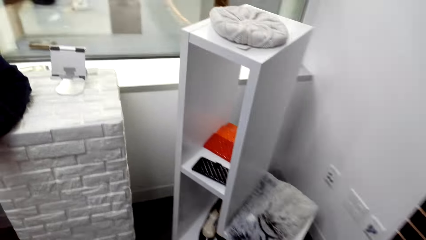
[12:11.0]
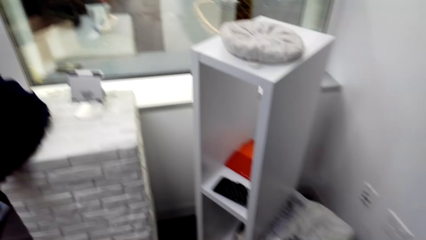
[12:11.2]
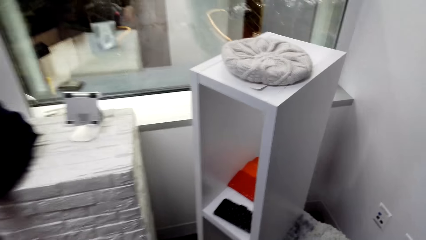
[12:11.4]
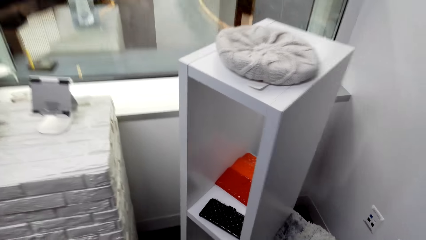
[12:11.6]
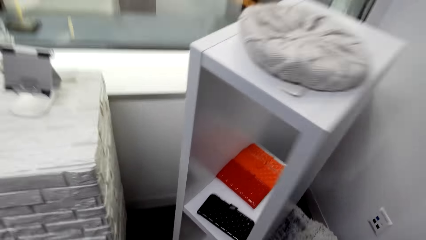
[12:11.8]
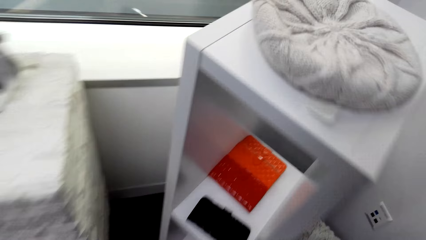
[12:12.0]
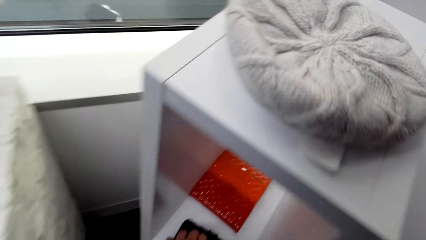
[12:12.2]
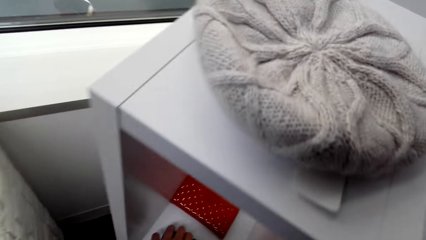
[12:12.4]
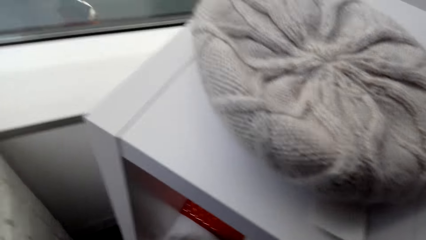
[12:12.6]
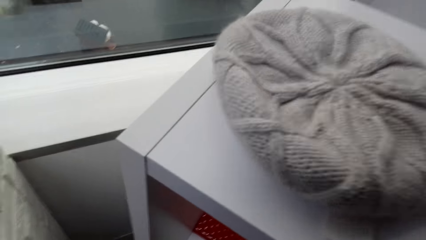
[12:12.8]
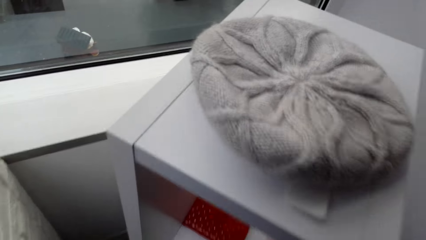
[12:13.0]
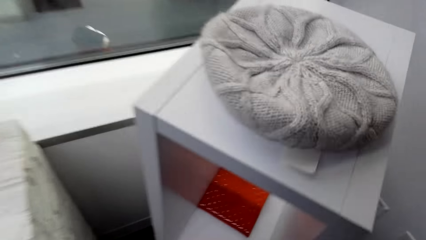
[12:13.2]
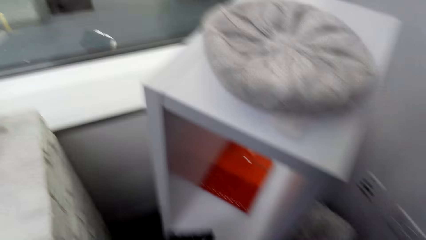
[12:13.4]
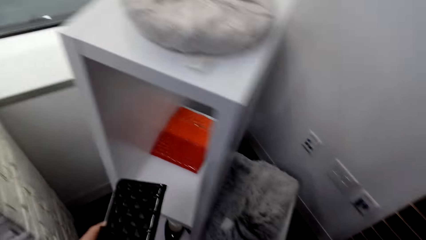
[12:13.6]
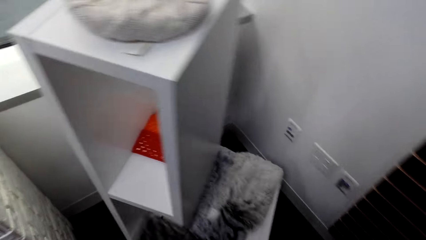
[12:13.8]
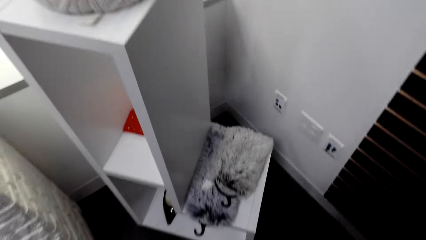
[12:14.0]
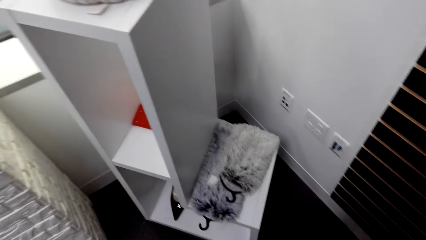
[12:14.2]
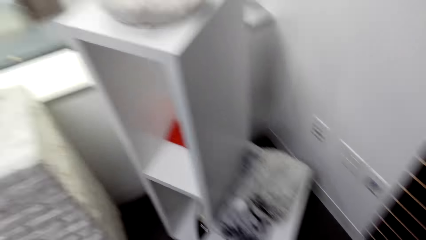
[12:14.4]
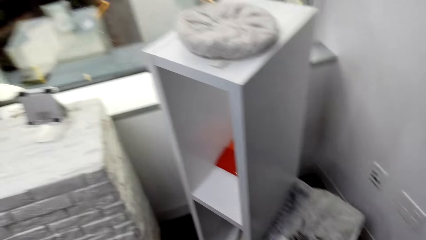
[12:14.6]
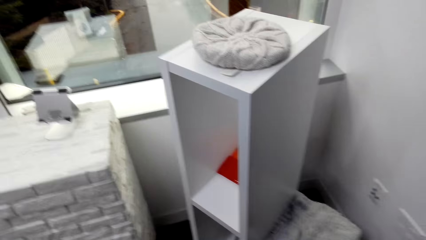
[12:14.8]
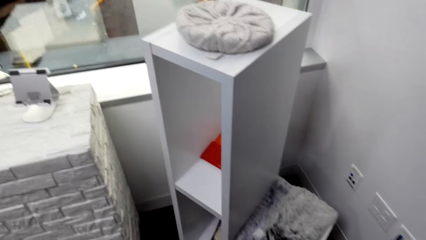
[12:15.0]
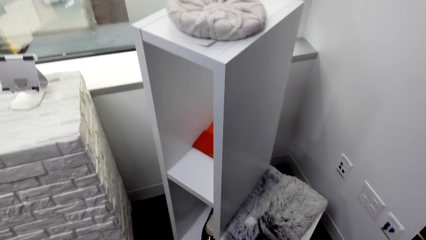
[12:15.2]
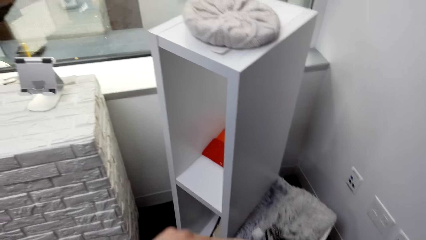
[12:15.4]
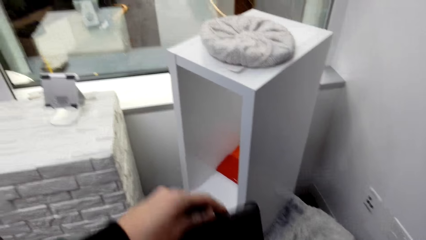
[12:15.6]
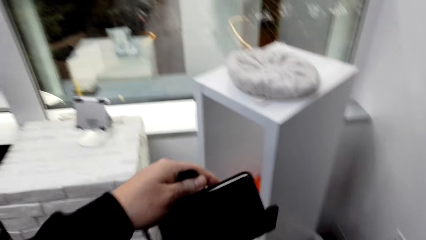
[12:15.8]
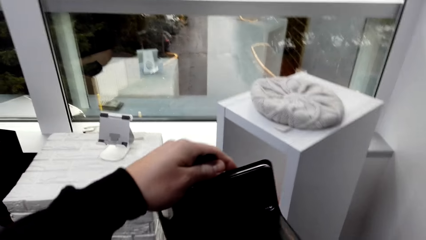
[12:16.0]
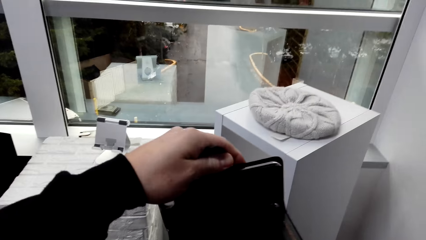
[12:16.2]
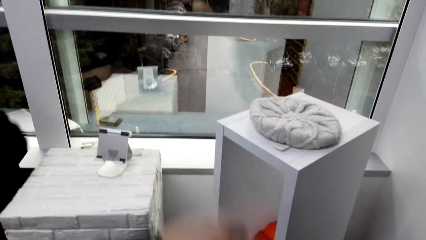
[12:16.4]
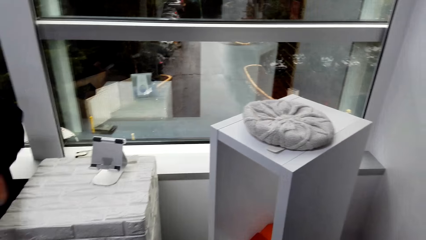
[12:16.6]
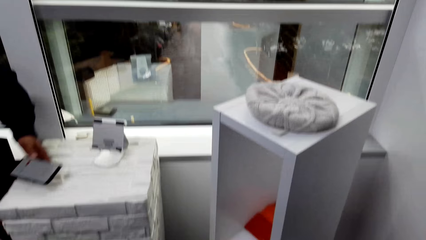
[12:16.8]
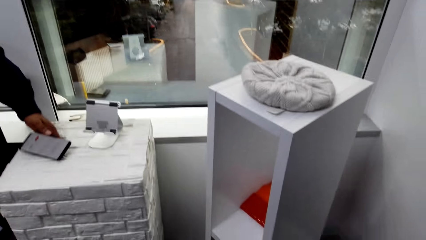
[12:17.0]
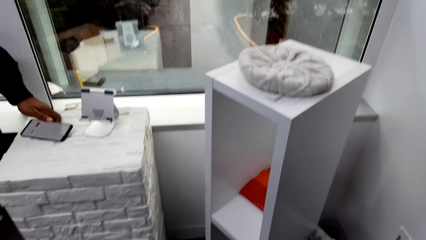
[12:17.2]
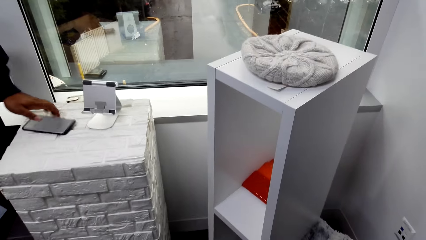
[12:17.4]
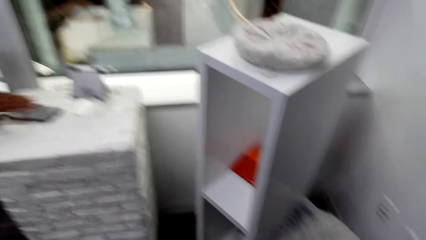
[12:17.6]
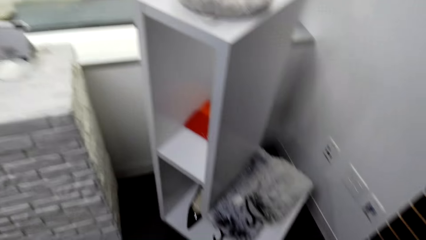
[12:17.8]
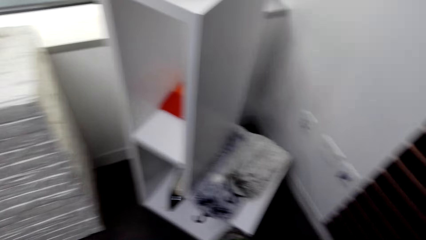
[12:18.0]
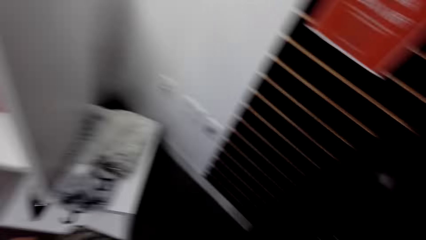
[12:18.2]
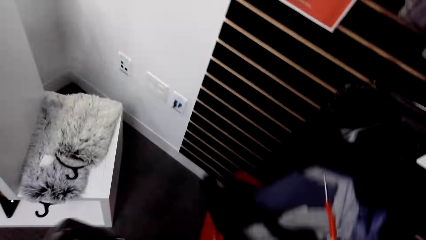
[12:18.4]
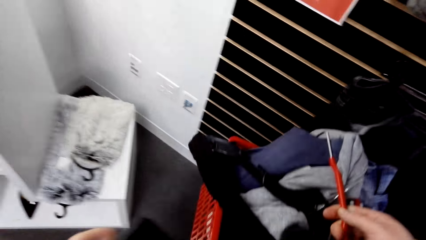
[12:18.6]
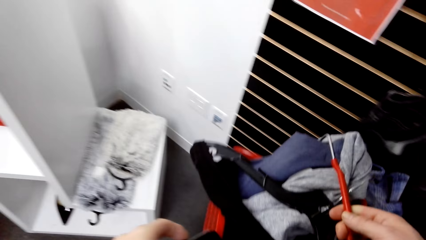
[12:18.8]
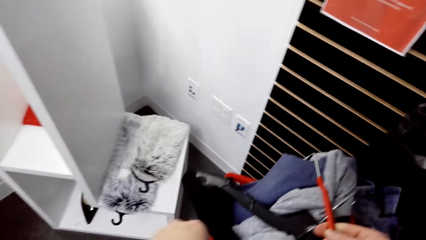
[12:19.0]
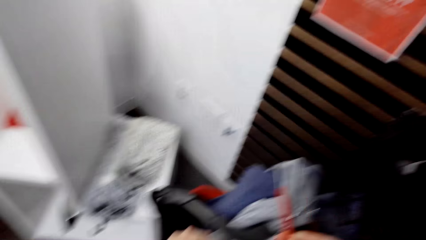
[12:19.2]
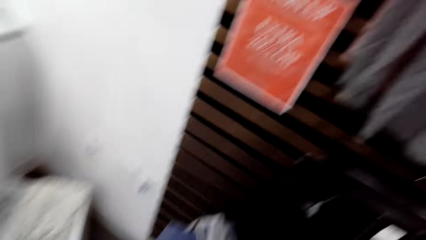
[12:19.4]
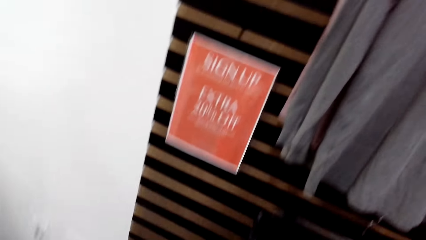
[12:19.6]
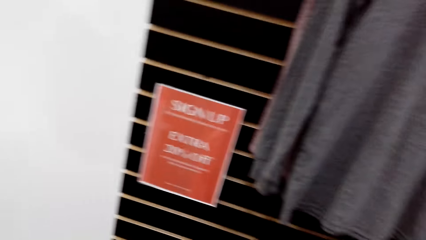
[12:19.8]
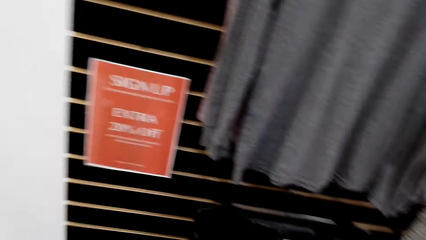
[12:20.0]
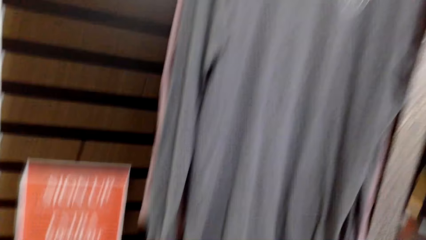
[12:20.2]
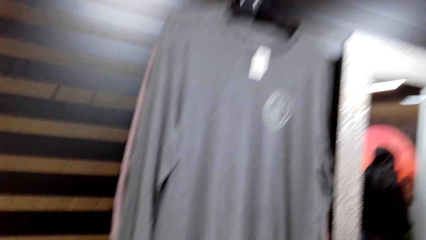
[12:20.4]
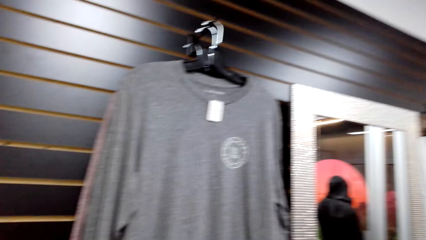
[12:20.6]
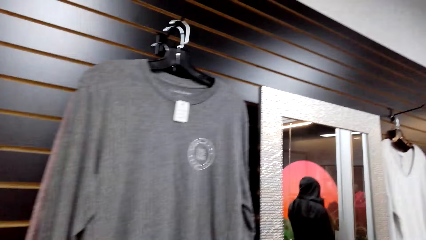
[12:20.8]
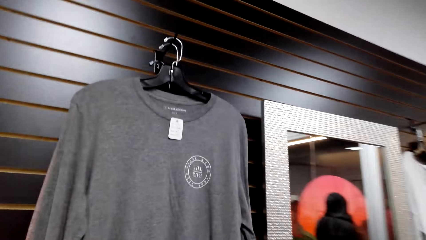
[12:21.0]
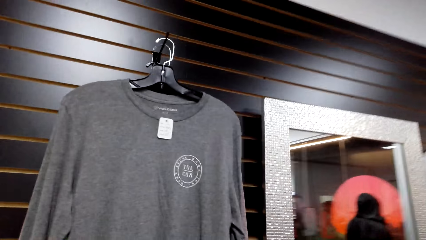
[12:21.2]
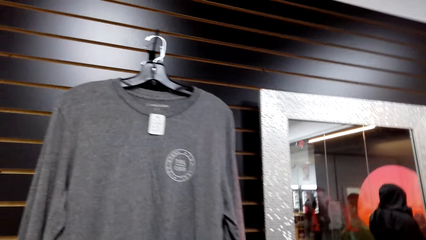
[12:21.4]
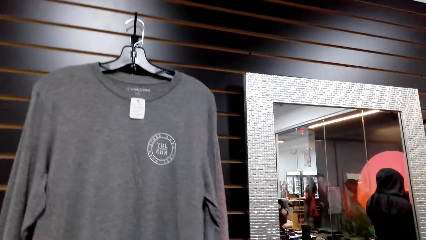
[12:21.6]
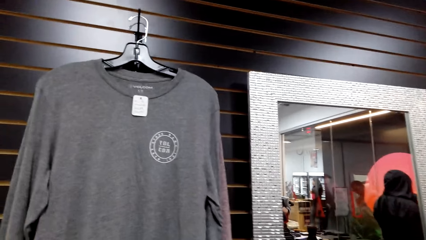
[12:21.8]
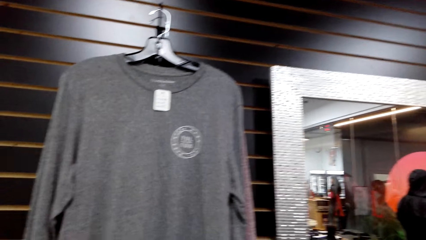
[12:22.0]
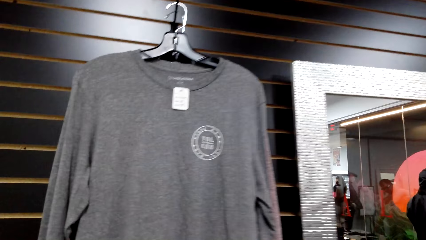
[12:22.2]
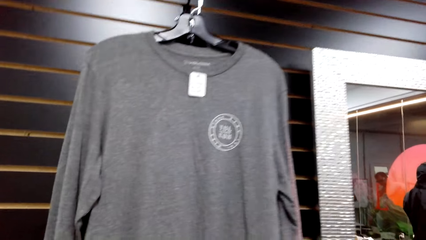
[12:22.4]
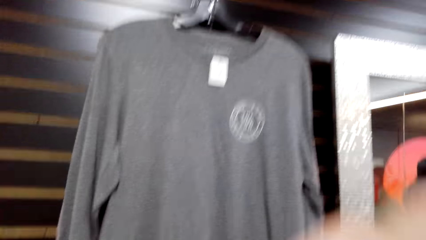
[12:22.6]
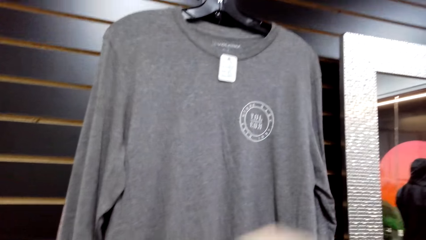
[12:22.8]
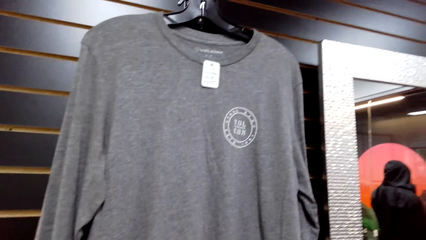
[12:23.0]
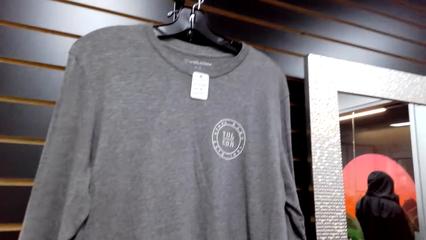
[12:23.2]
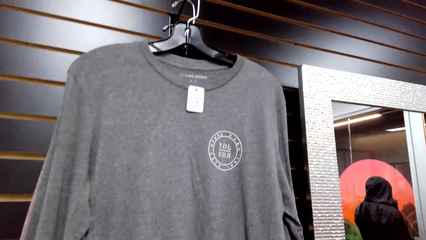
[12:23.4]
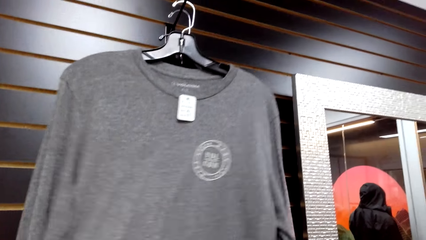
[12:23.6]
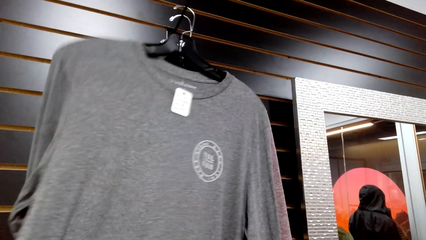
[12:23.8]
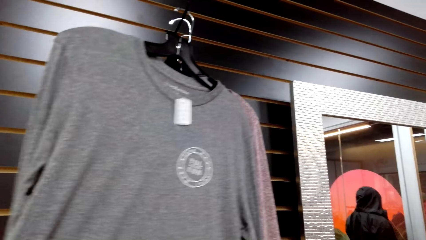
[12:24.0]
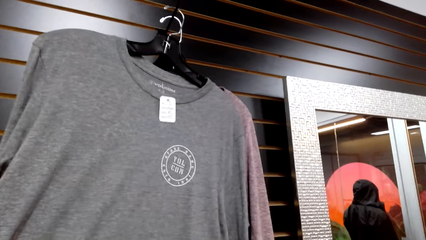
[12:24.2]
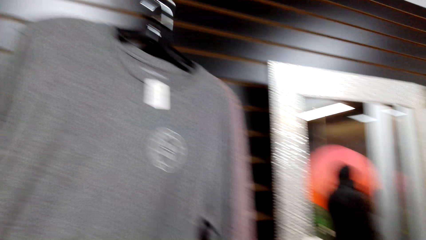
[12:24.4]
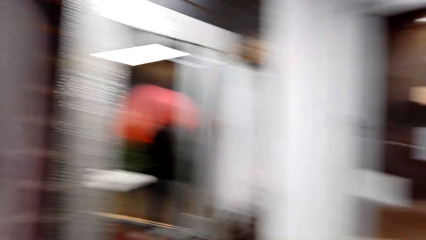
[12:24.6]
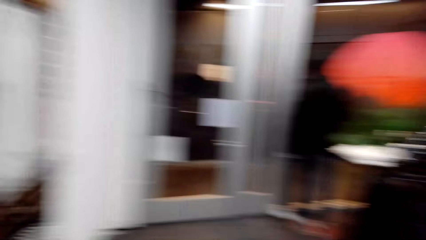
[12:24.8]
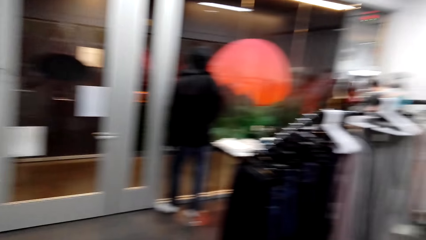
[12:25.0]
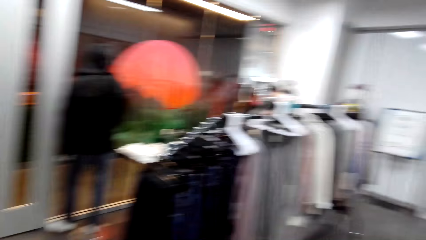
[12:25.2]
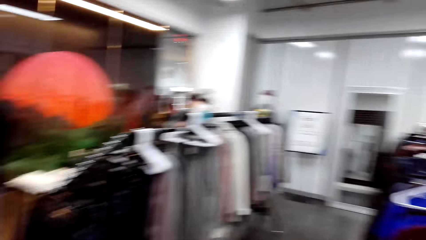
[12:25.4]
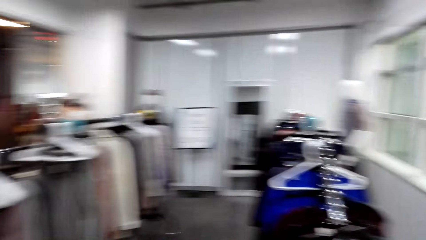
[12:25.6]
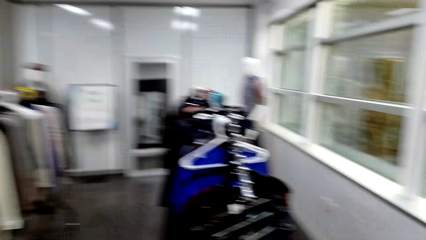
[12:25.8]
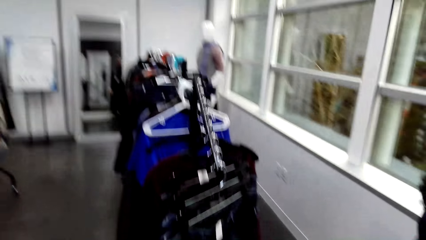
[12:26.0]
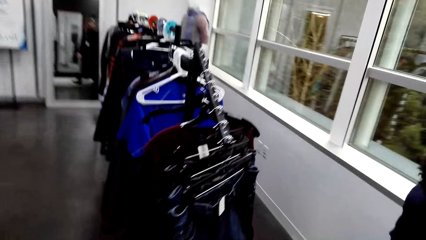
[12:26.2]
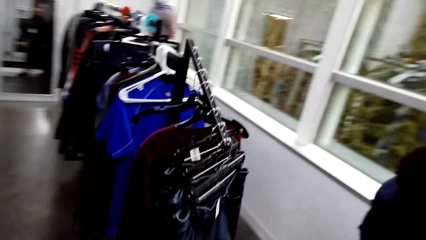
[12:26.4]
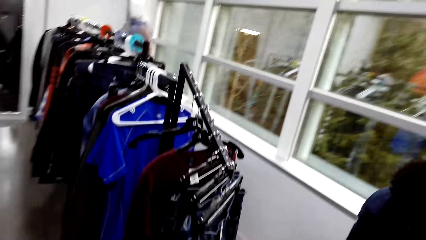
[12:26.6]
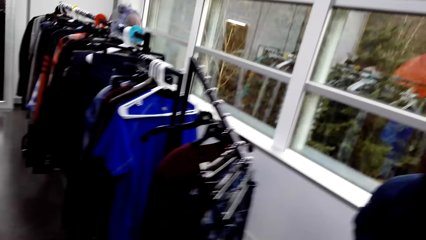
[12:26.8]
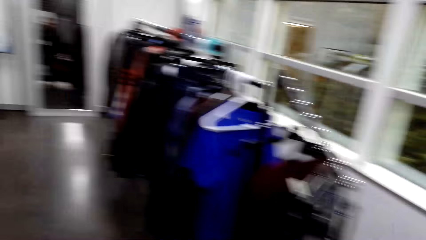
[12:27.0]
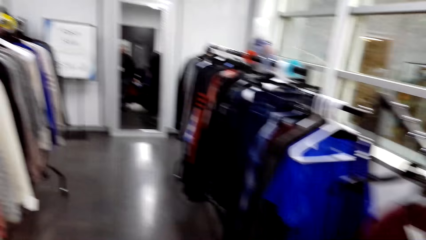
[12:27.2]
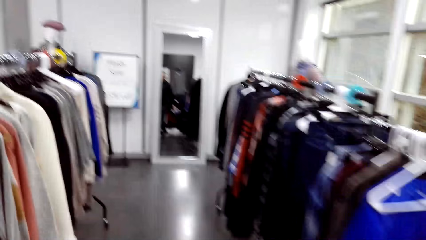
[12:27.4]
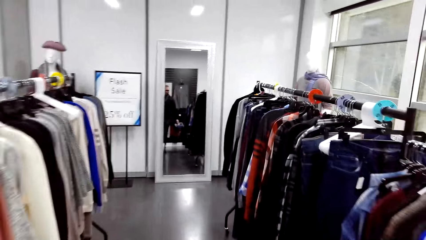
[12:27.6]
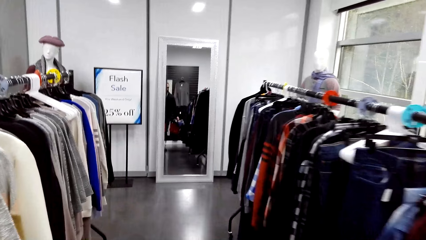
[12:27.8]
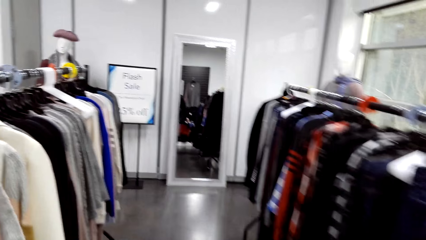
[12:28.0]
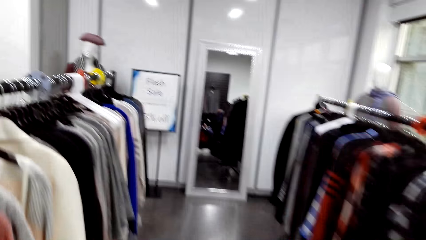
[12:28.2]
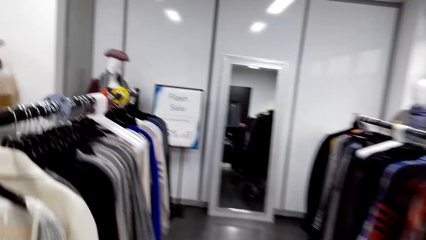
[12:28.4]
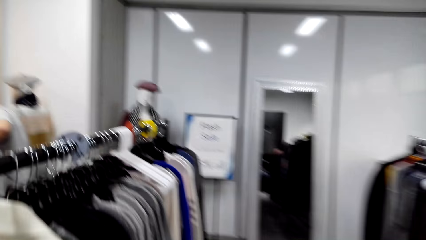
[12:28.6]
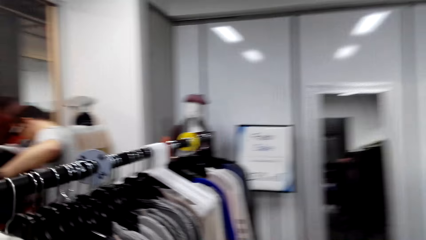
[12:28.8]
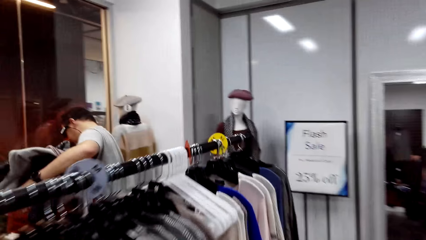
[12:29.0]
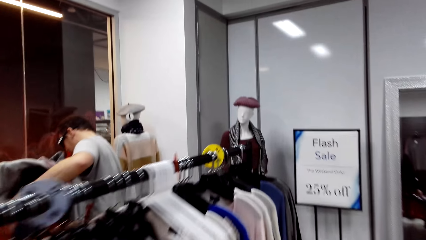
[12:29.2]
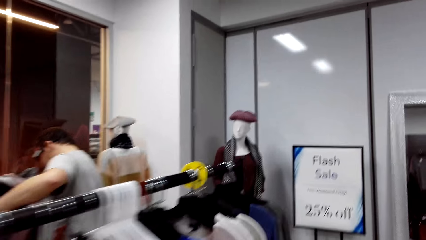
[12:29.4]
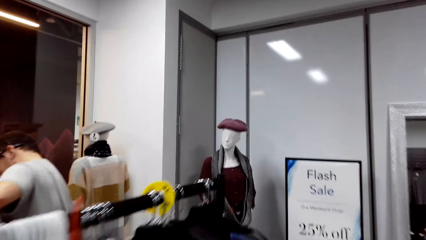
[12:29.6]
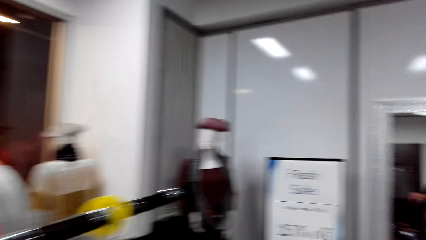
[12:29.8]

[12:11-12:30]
The camera wearer picks up a pouch from a stand. They open the pouch and raise the pouch. A man drops a phone on a stone stand in the room. The camera wearer holds a basket of cloths. They carry clothes in a crate in the room. They stretch a cloth hung on a wall holder. They hold a cloth. They walk back along racks. They walk around the boutique.
